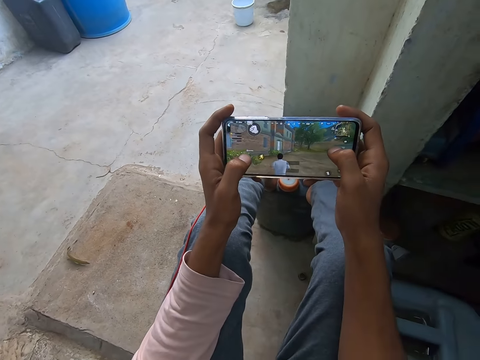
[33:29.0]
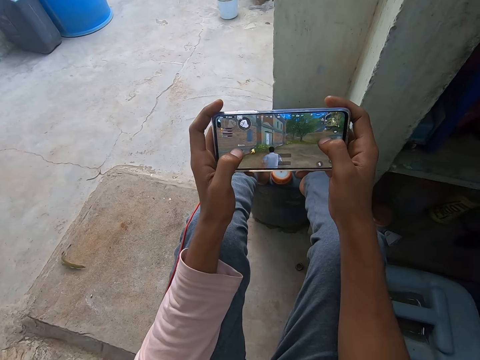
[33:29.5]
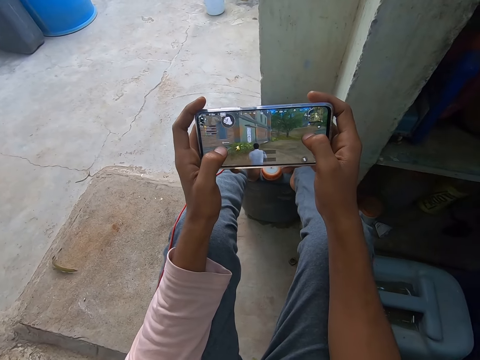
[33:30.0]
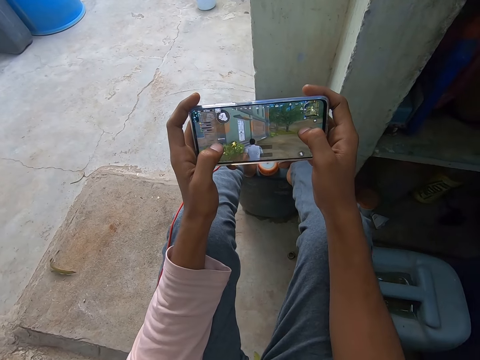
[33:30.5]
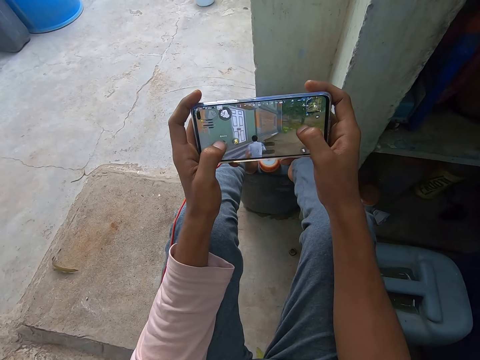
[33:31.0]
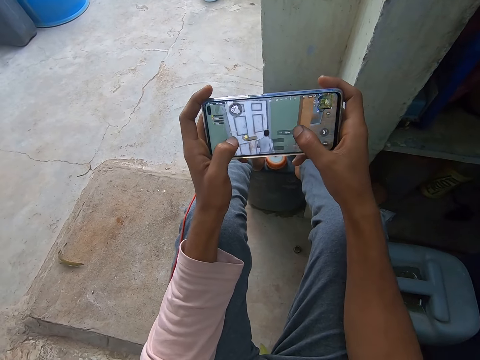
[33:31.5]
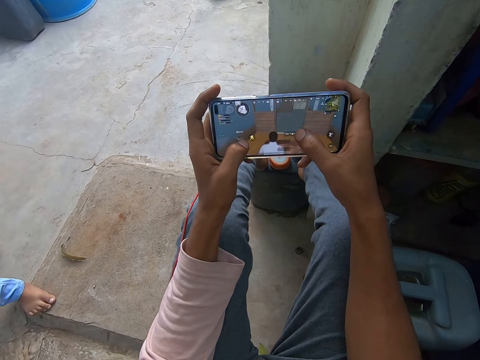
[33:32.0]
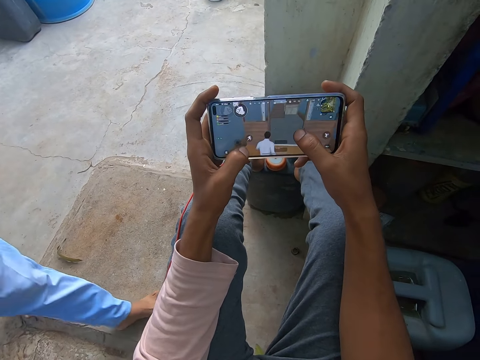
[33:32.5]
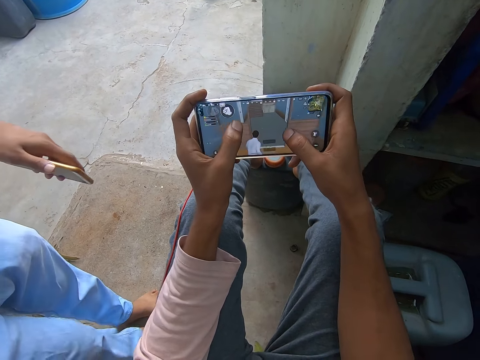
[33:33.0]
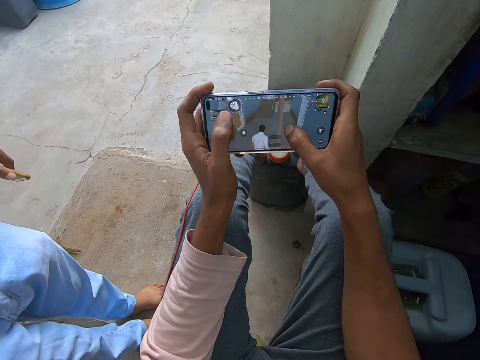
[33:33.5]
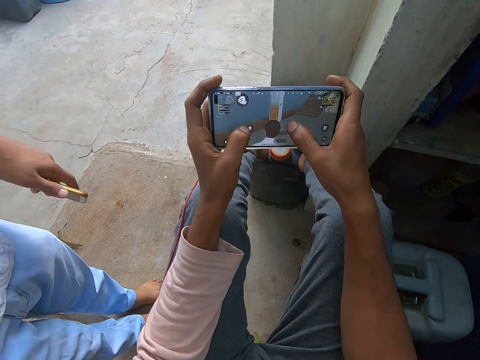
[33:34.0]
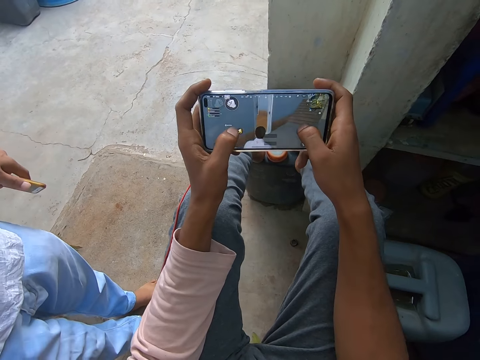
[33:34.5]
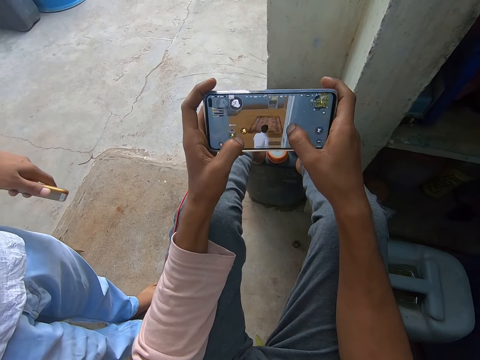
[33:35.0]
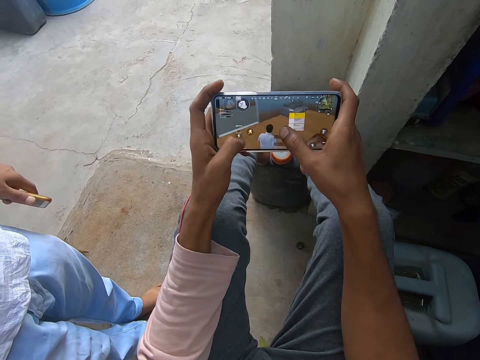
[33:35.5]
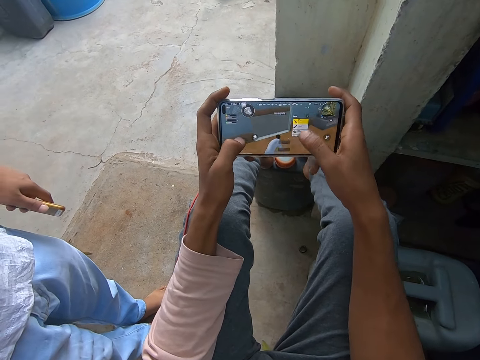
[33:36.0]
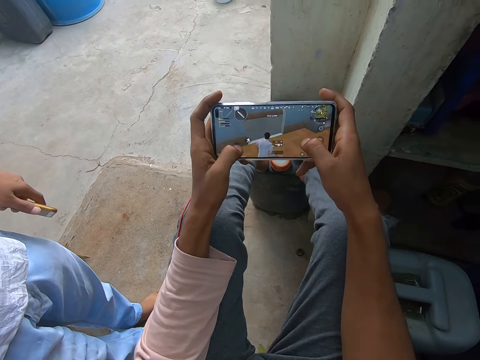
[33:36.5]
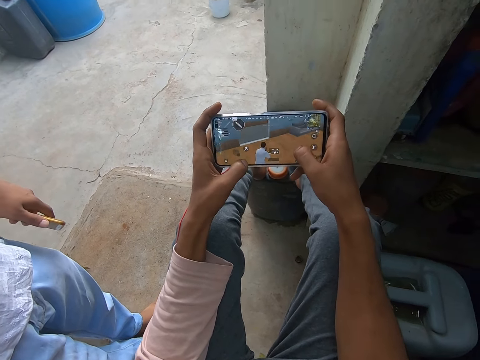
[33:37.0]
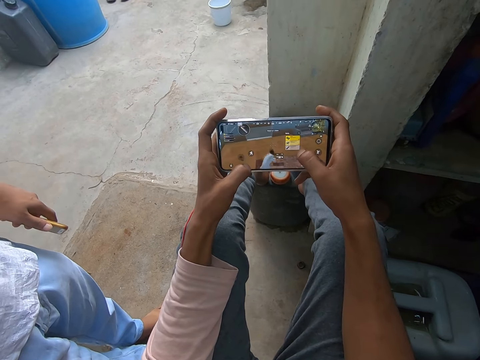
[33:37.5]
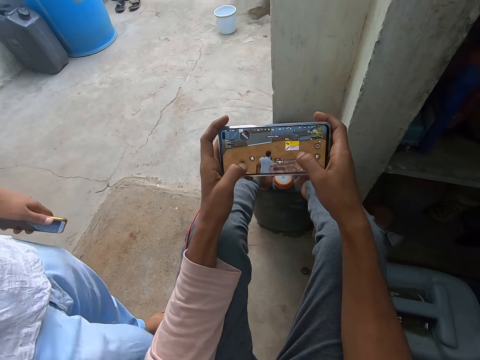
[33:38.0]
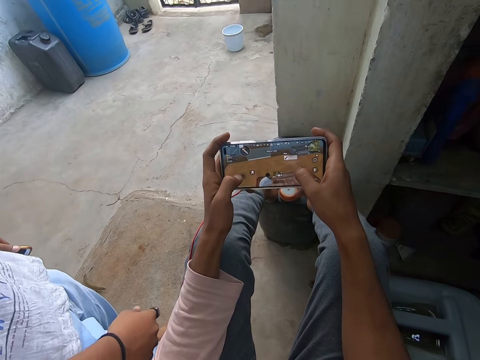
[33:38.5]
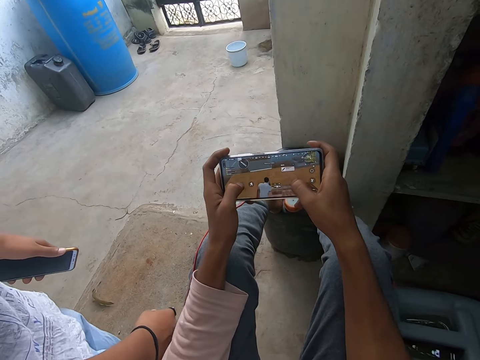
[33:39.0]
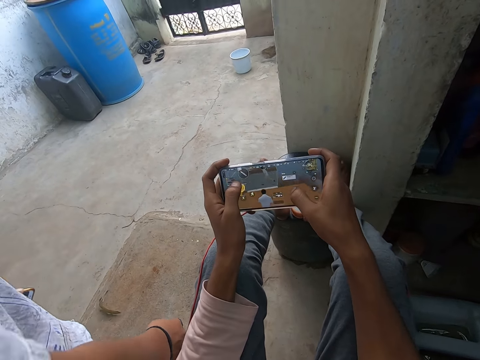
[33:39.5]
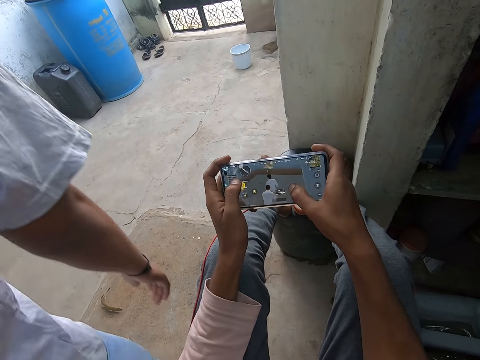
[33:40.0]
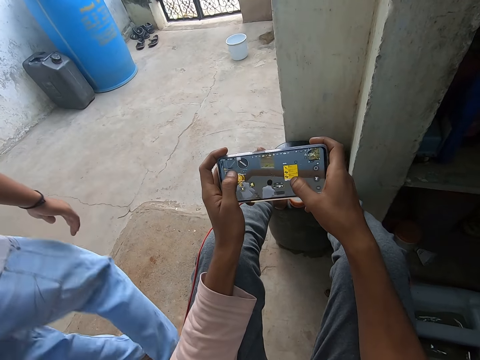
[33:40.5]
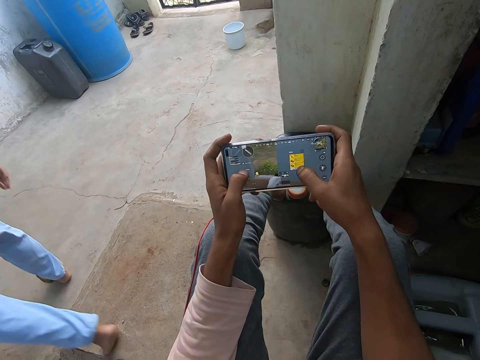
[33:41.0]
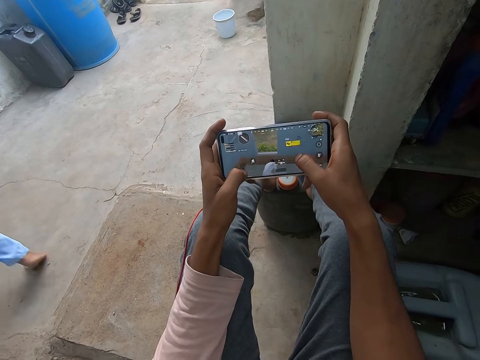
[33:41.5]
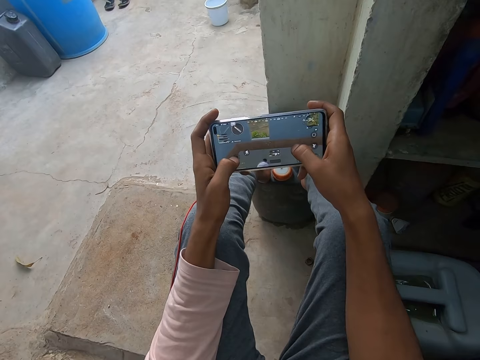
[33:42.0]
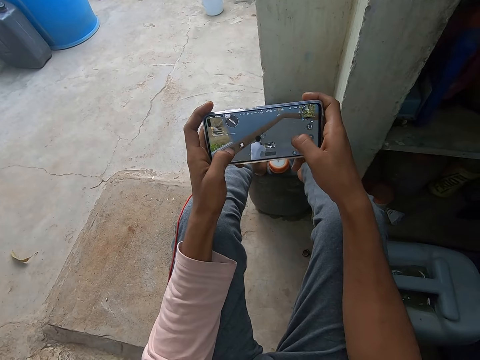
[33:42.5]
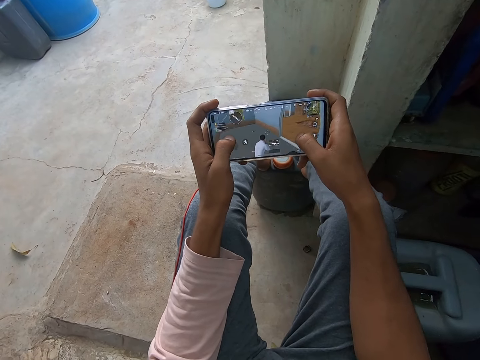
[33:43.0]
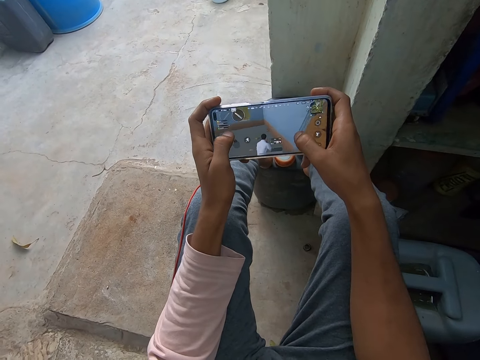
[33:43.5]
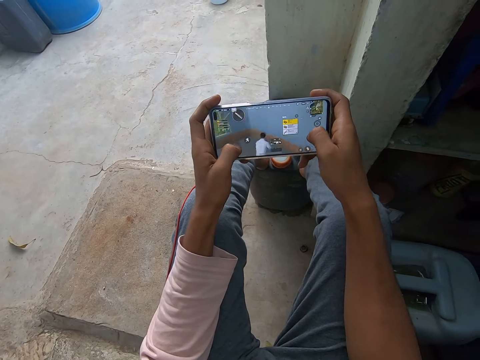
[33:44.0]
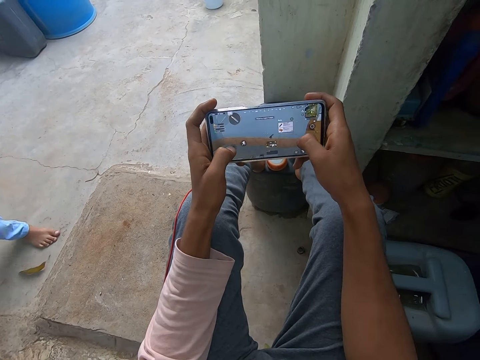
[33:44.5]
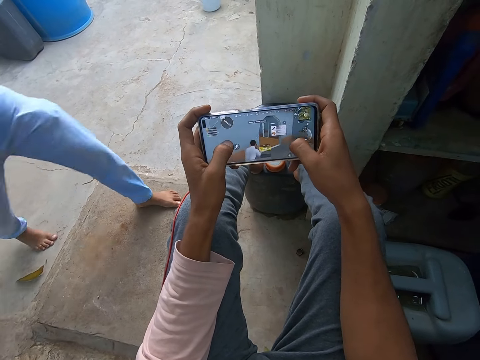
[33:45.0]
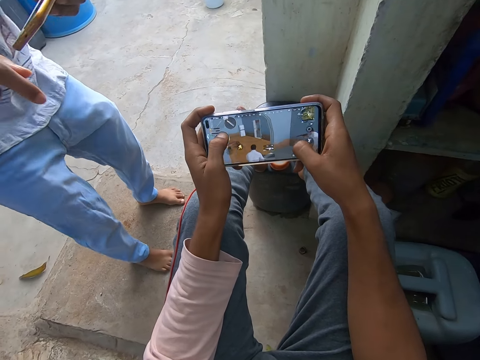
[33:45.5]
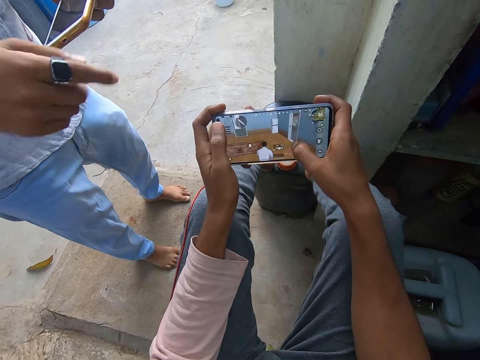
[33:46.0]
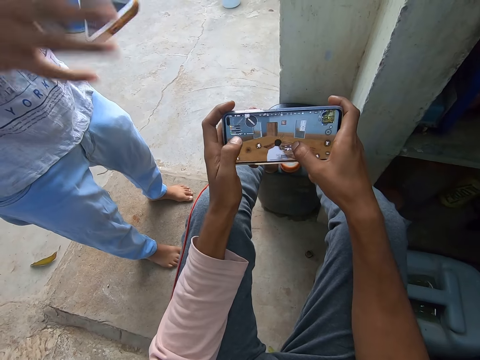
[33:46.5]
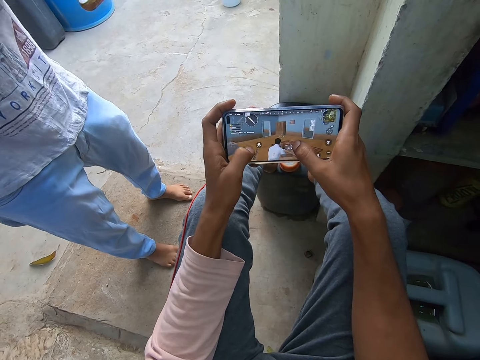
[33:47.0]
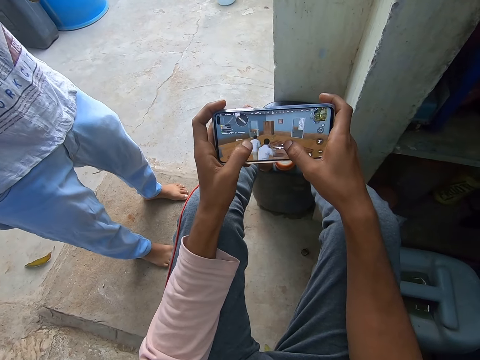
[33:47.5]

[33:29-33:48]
A man converses with the camera wearer. The man walks towards the camera wearer. The man walks away from the camera wearer. The camera wearer continues to play a game with his phone. The man converses with the camera wearer. The man walks towards the camera wearer.

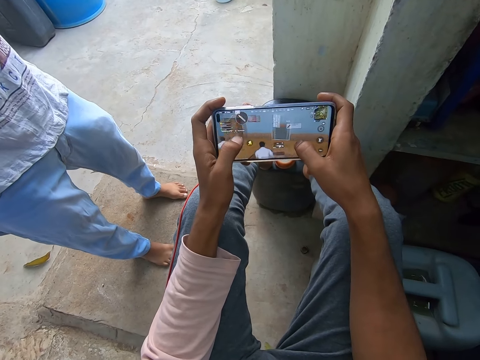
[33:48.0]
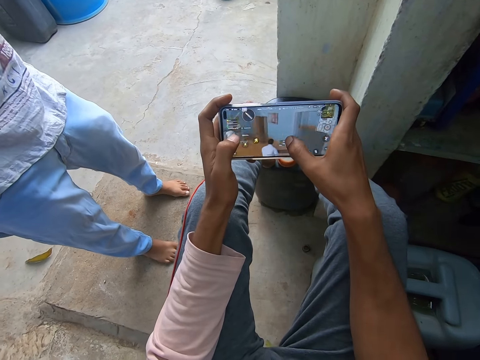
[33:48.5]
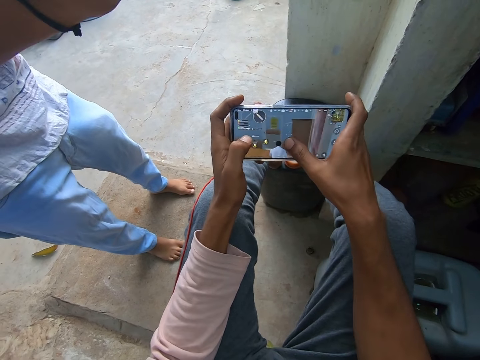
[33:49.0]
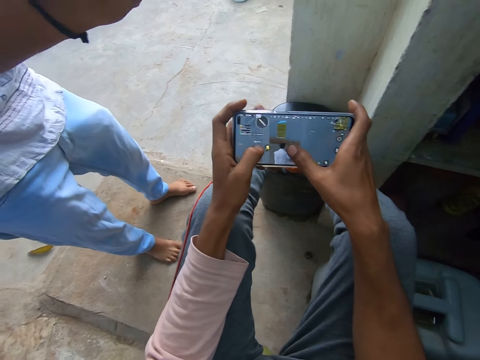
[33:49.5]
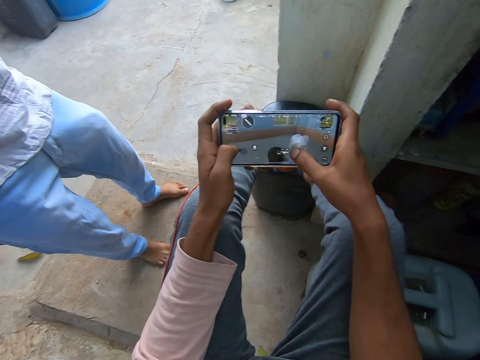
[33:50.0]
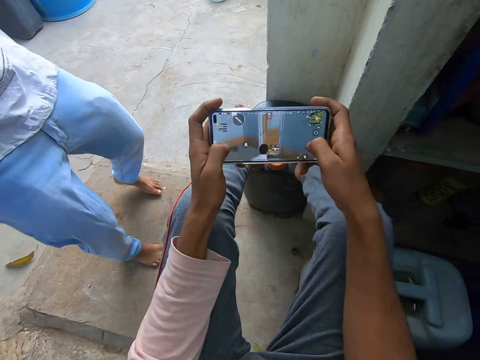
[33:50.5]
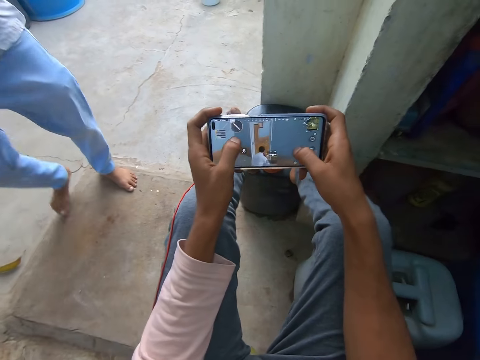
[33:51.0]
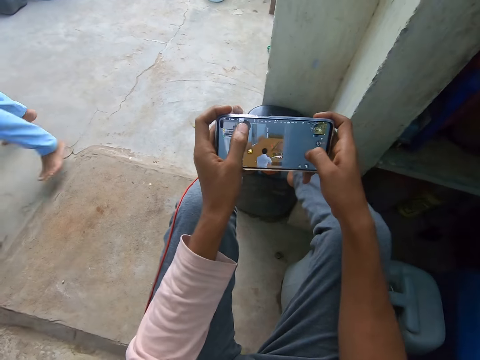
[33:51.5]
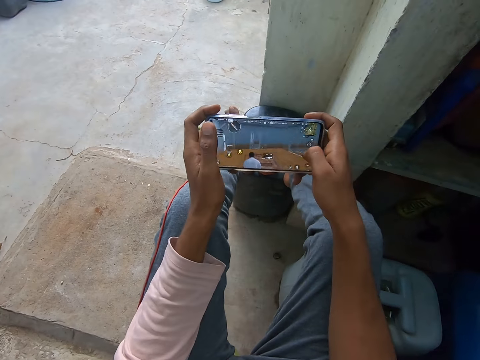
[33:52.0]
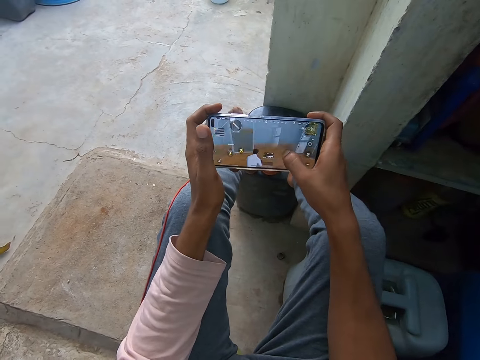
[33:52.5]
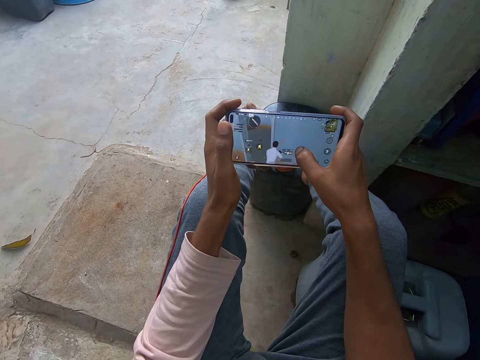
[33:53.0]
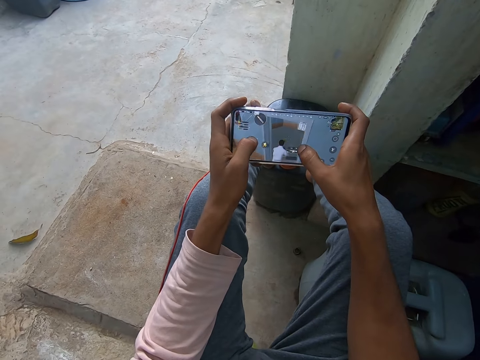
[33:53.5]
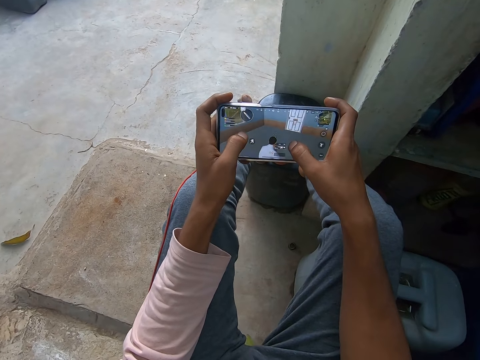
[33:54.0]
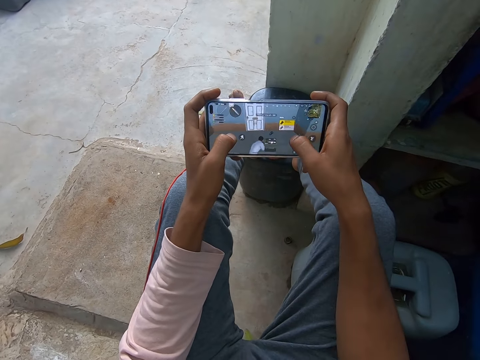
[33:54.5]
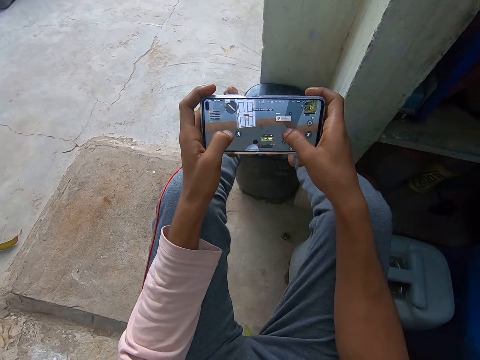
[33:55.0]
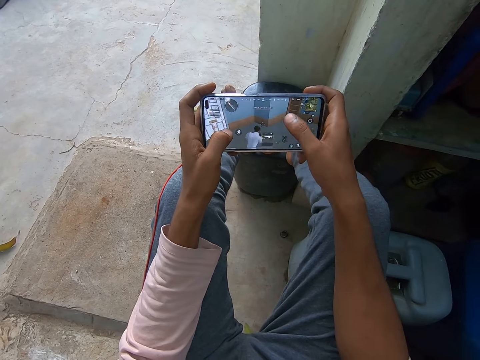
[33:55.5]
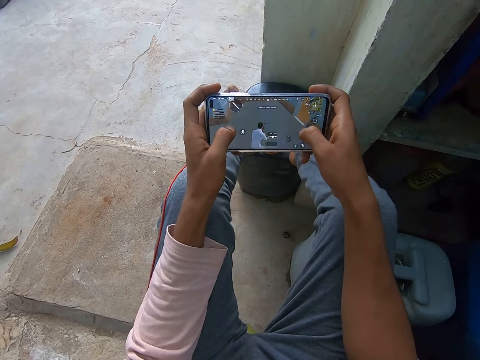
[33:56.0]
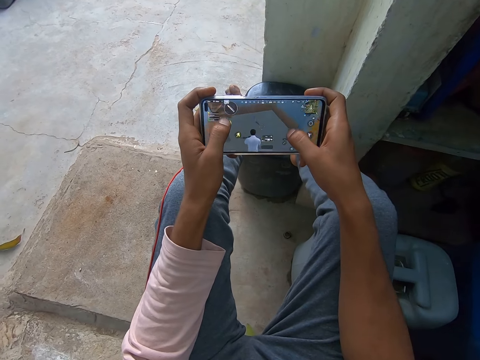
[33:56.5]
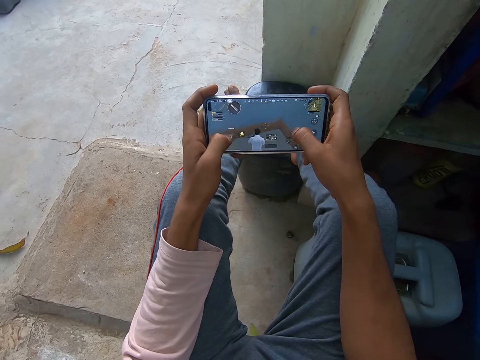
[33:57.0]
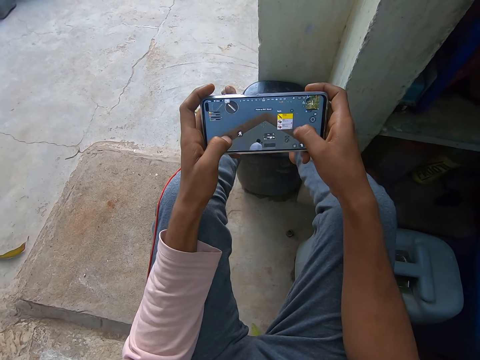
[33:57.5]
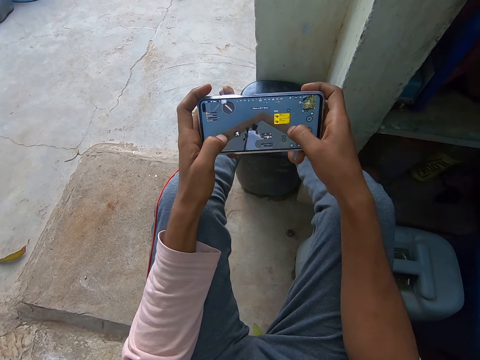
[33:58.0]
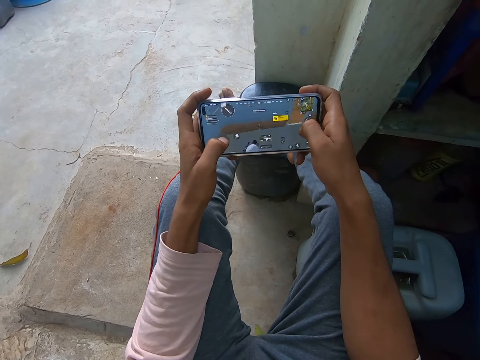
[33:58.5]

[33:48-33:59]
A man walks away from the camera wearer. The camera wearer continues to play a game with his phone.
